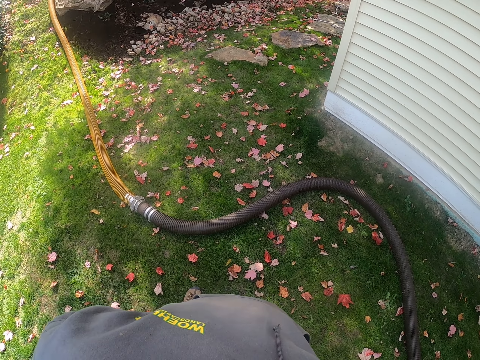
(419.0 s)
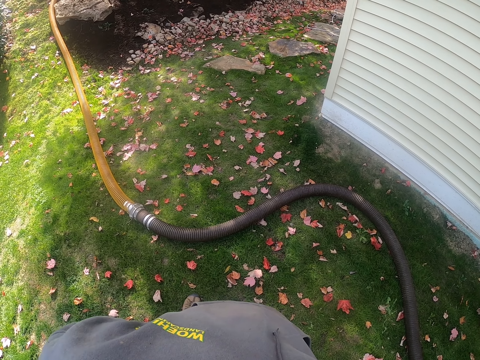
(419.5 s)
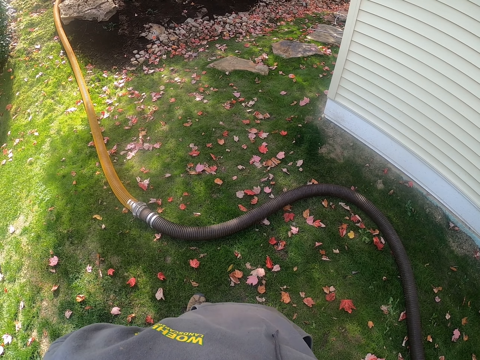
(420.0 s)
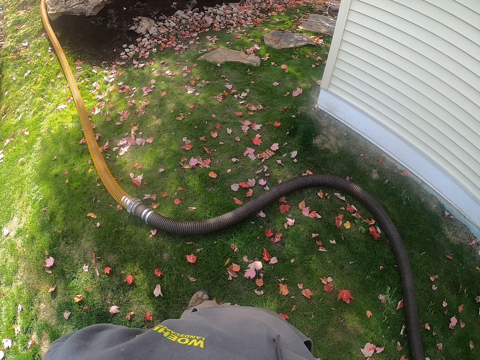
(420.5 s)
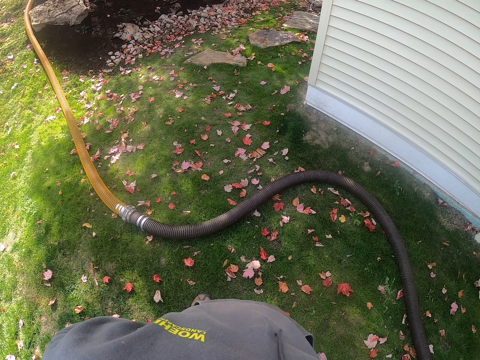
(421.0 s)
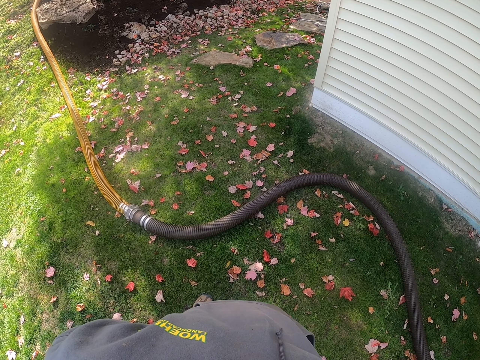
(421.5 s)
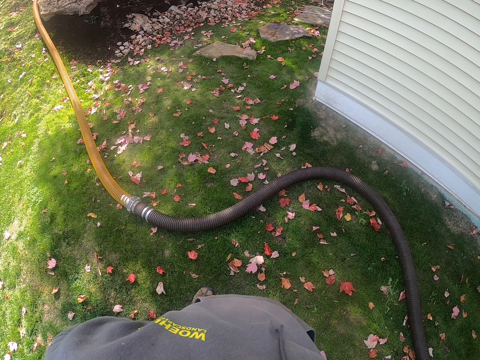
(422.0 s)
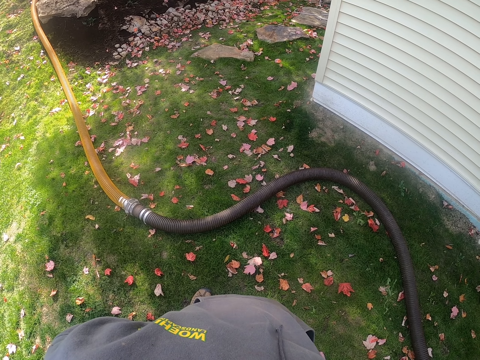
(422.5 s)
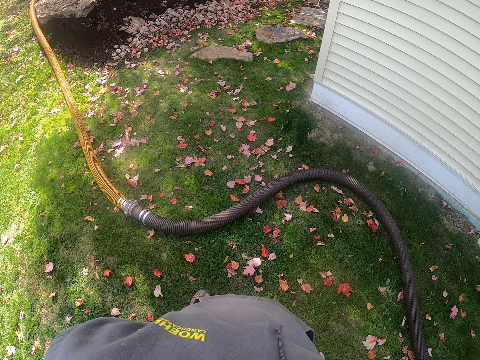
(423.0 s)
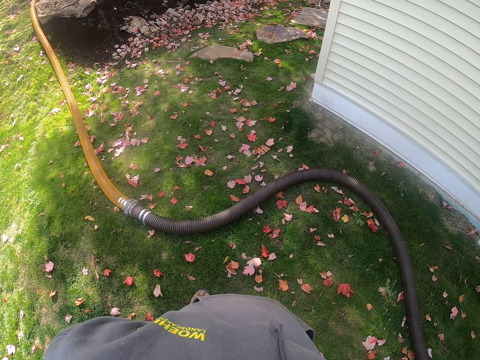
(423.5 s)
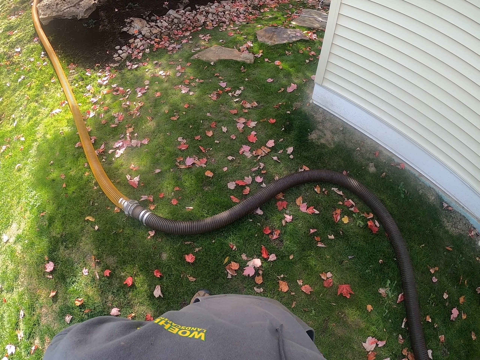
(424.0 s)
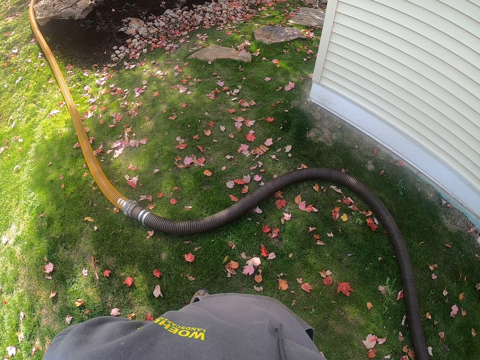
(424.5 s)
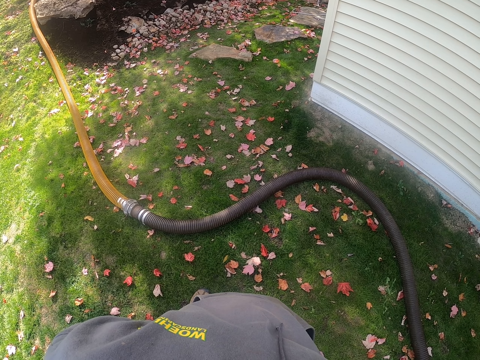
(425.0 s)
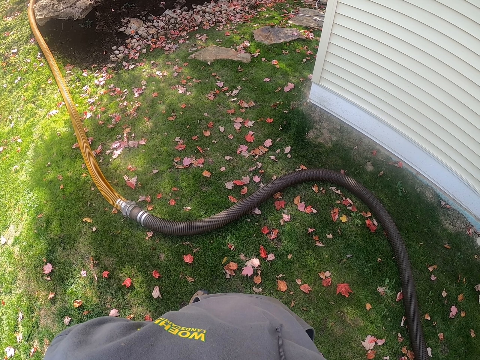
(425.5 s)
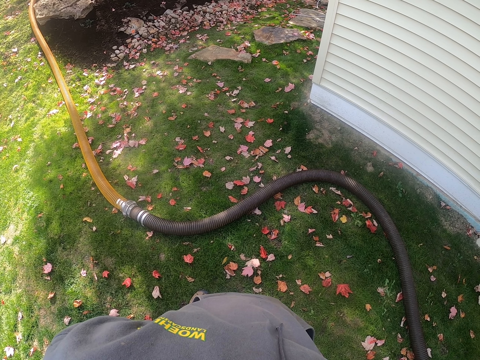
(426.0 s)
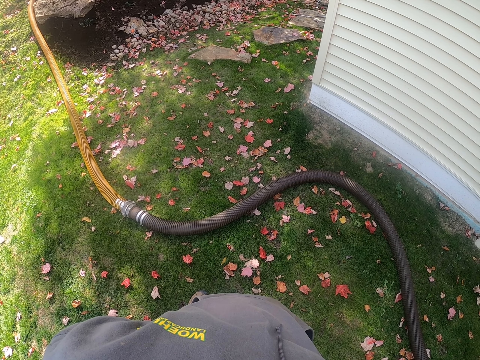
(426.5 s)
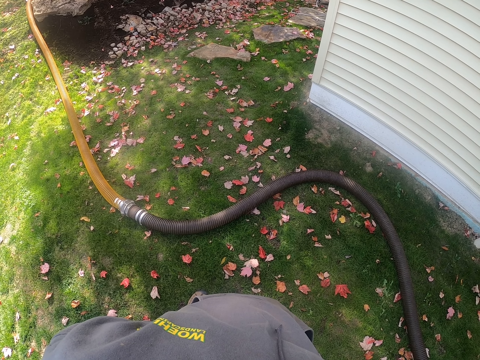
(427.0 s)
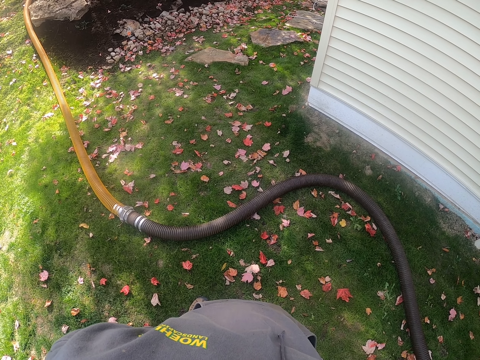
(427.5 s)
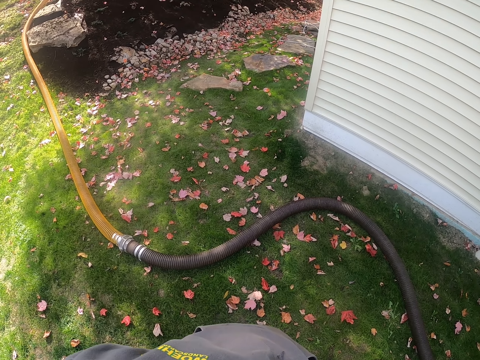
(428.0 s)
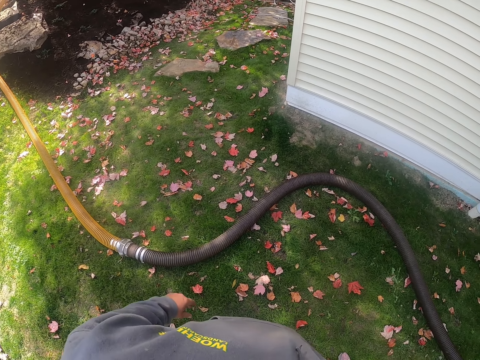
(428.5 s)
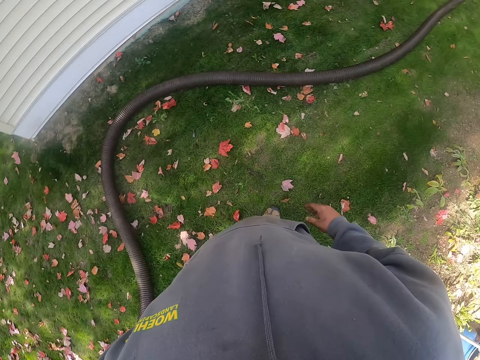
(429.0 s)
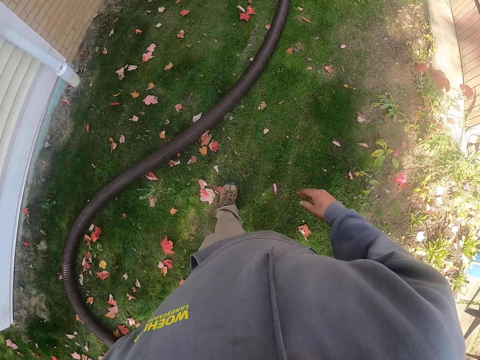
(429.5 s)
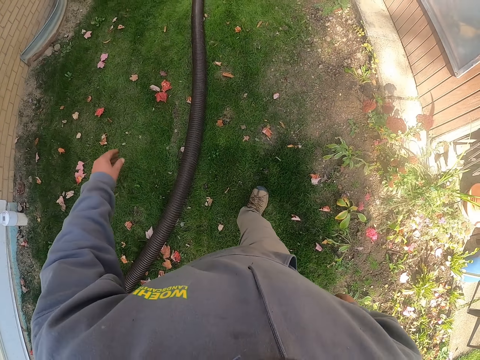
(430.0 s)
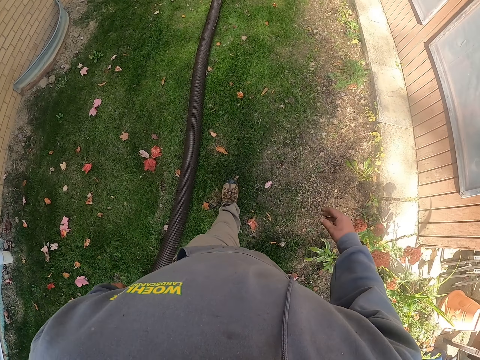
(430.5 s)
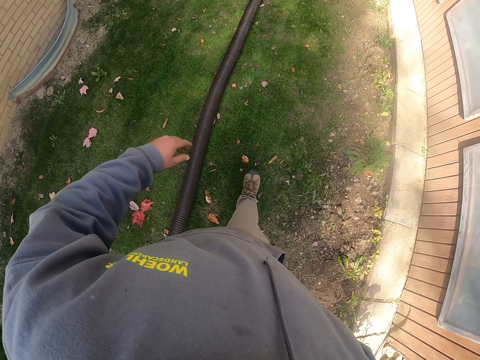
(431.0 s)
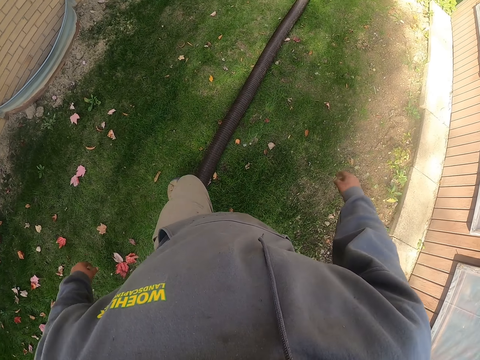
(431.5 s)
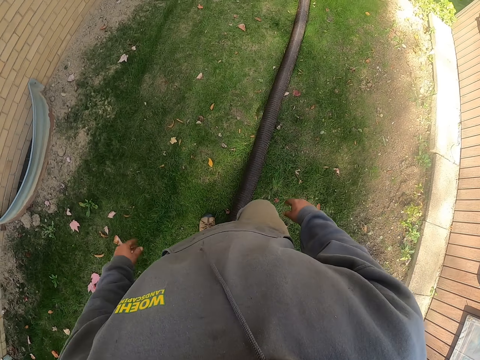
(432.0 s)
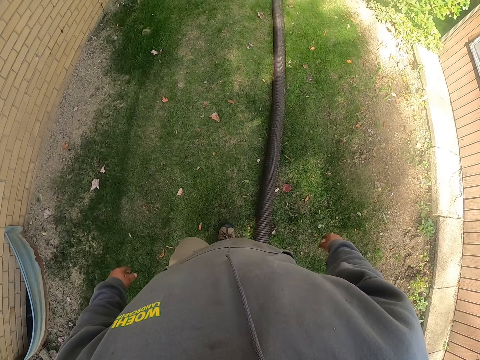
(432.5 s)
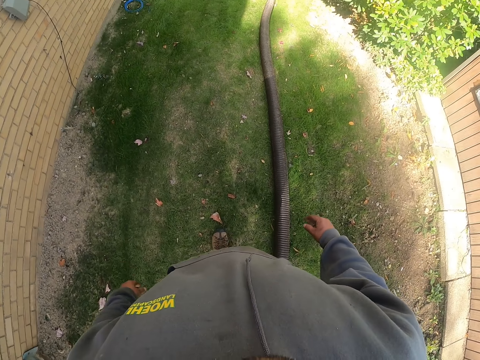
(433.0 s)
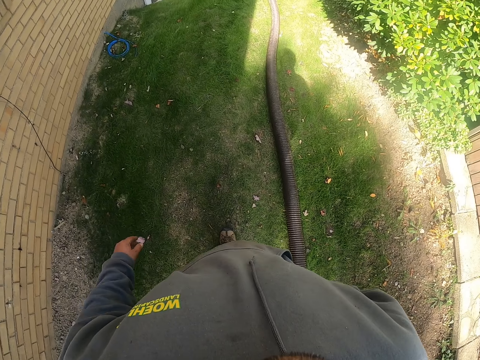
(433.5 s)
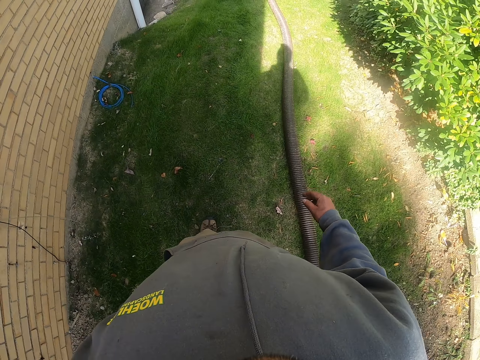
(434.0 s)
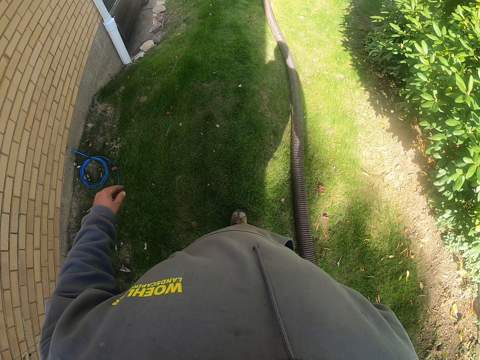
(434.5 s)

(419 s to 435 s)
The camera wearer walks on grass towards the car.

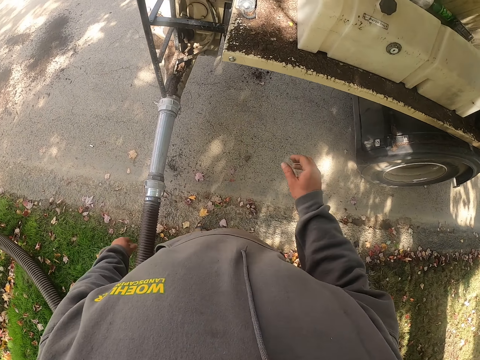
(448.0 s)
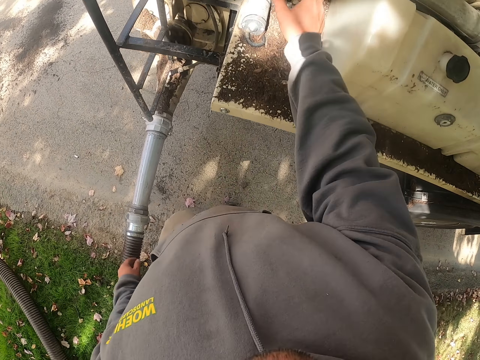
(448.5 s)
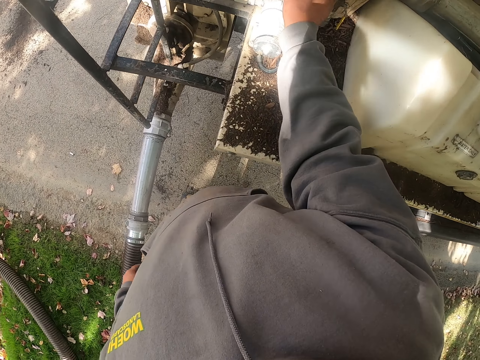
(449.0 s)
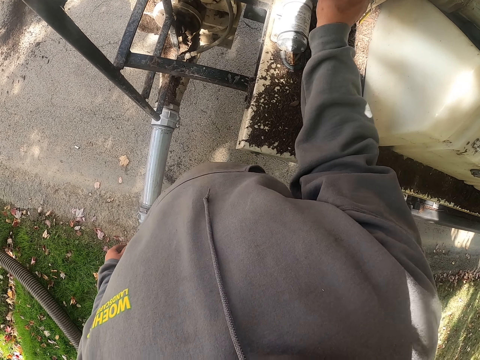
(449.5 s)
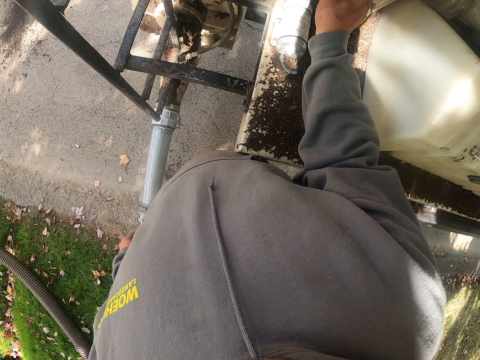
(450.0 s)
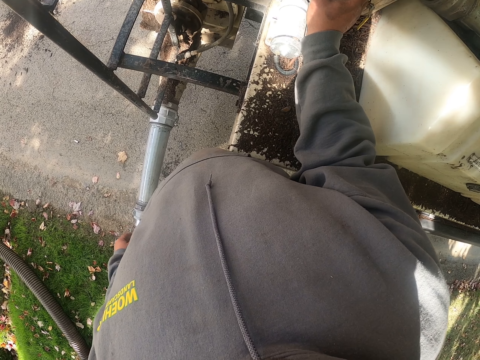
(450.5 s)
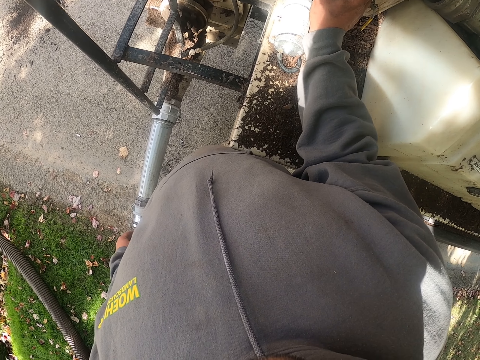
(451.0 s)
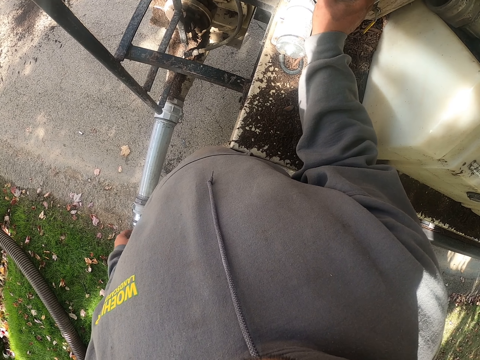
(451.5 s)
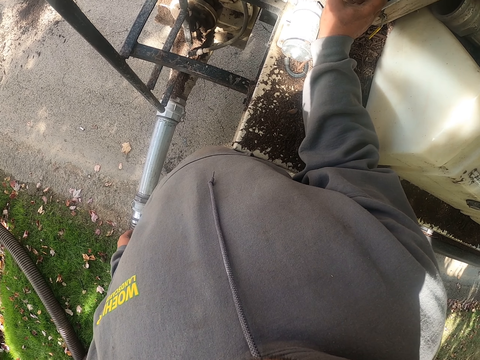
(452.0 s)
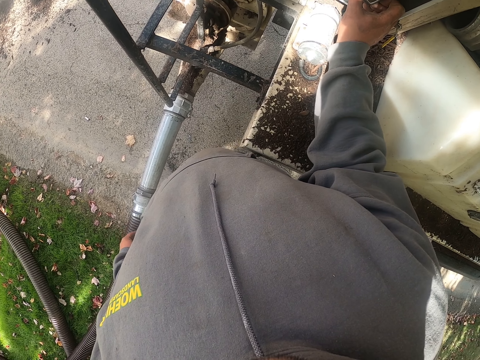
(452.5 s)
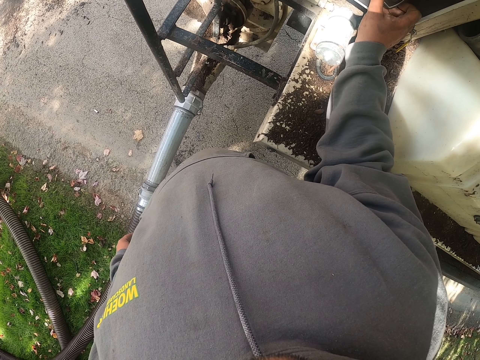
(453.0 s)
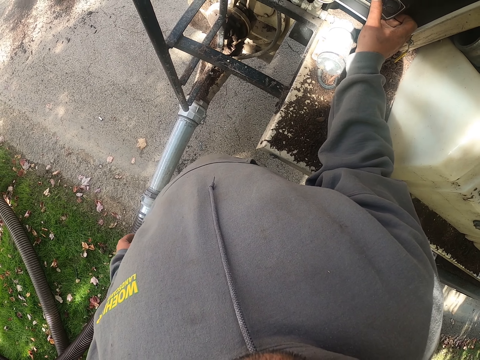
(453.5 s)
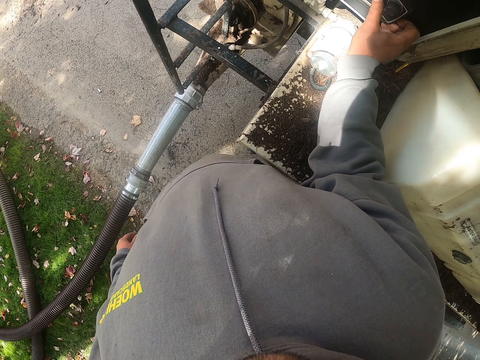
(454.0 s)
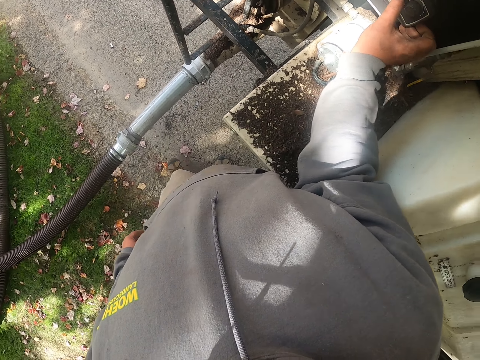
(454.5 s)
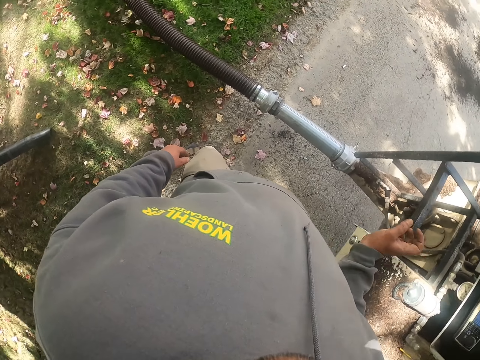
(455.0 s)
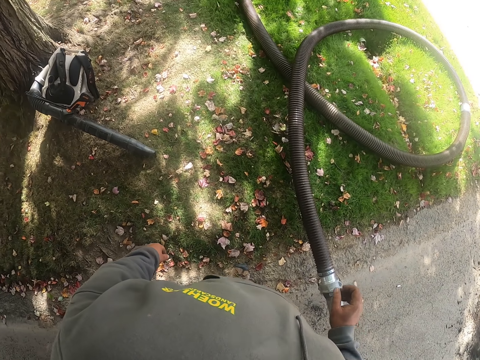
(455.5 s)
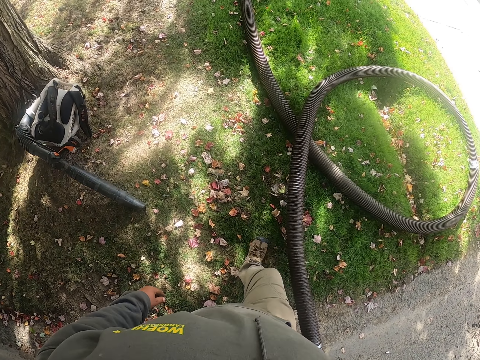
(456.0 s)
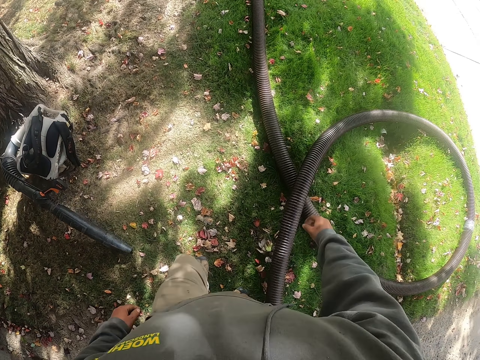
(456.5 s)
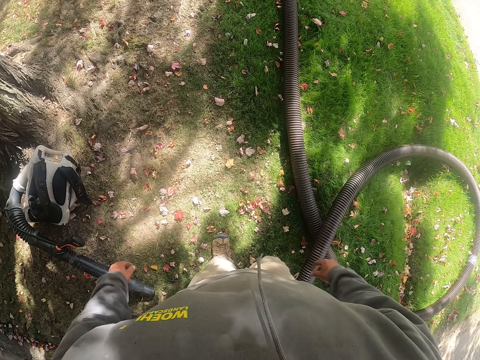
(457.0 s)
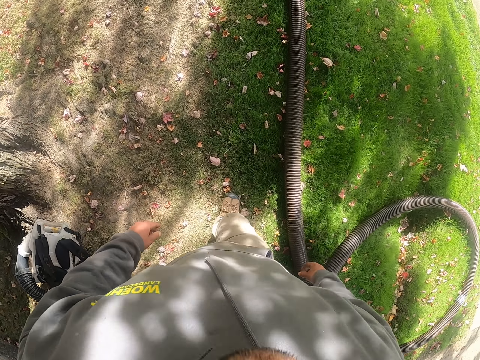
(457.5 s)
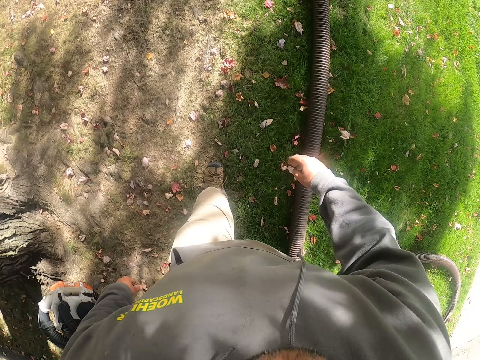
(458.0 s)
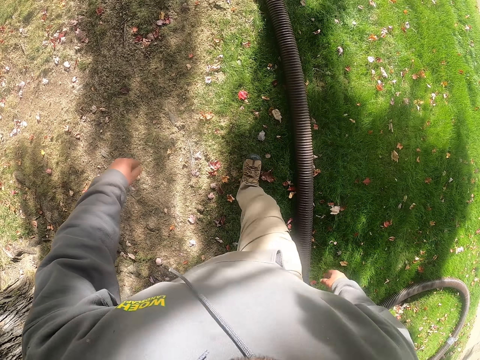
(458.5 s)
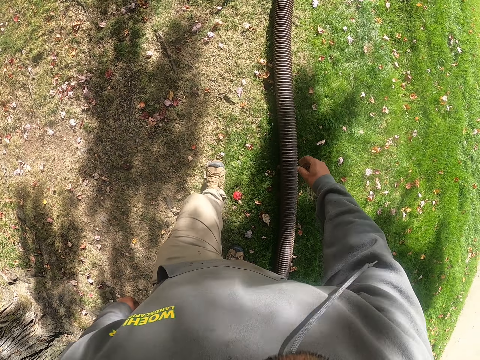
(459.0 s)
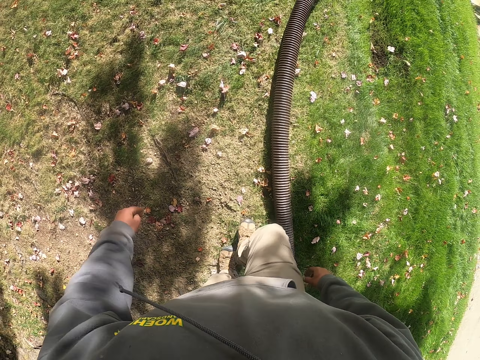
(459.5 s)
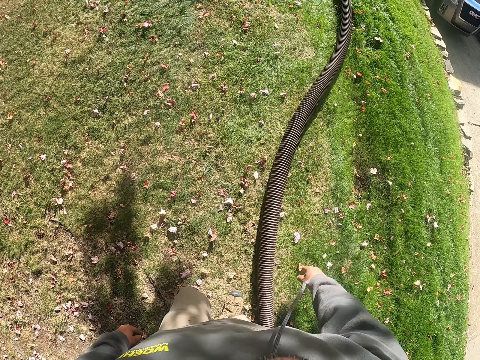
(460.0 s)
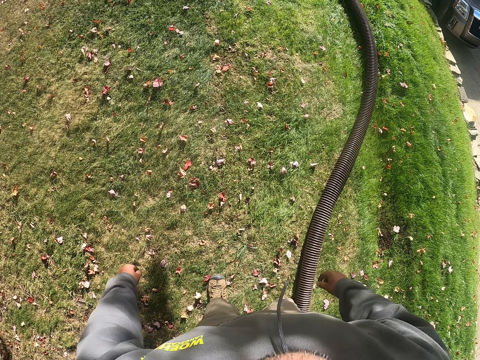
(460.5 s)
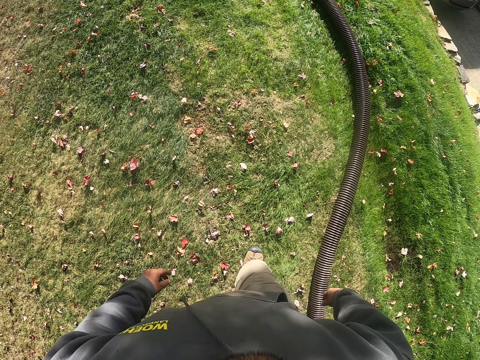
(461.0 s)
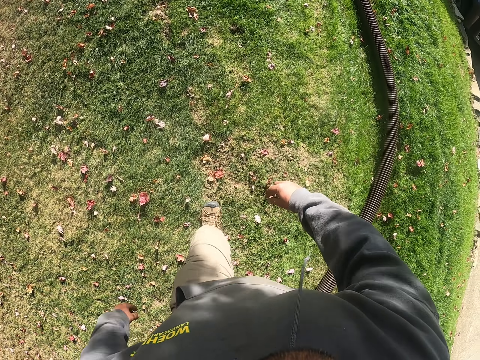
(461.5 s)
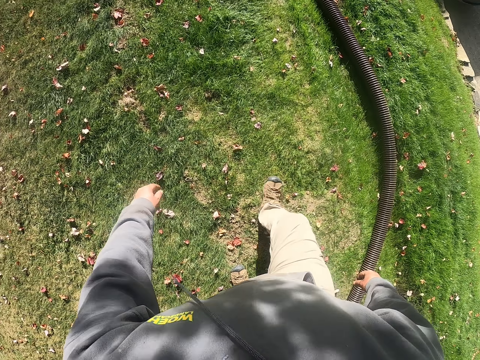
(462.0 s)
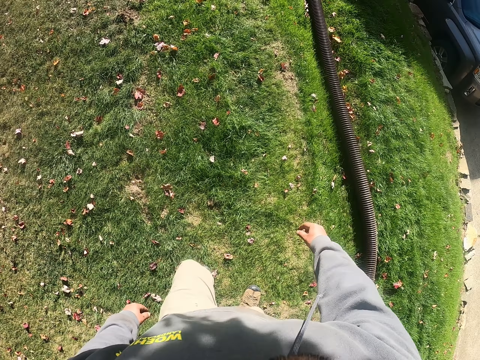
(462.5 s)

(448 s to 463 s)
The camera wearer holds a lorry. He touches the car with his right hand. He walks on grass in the compound.
